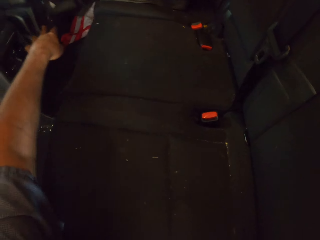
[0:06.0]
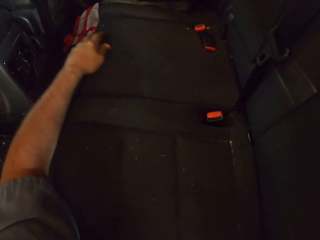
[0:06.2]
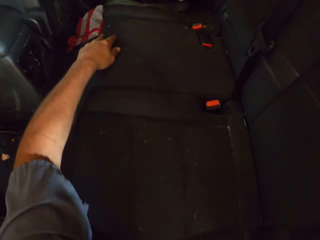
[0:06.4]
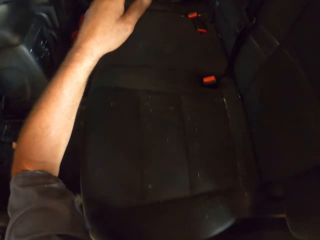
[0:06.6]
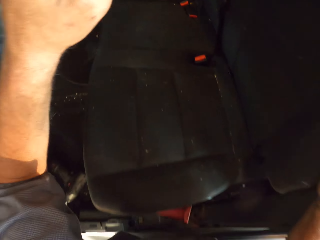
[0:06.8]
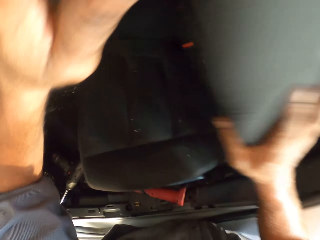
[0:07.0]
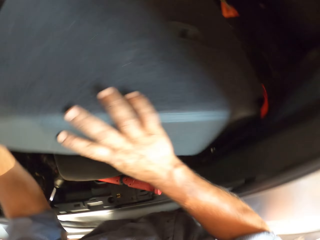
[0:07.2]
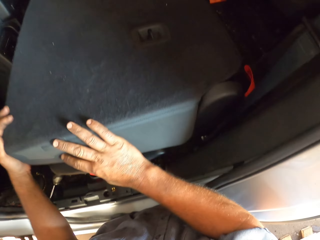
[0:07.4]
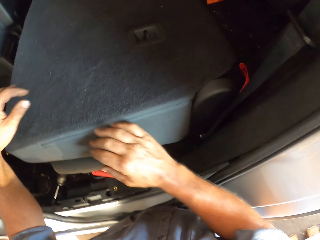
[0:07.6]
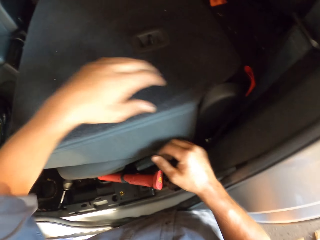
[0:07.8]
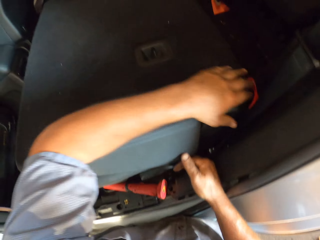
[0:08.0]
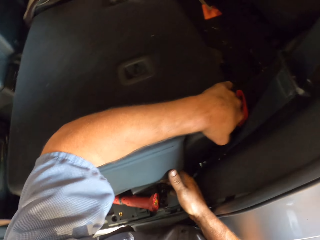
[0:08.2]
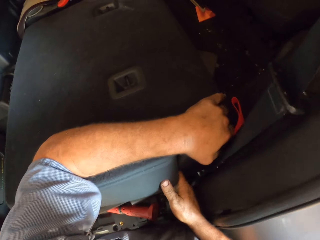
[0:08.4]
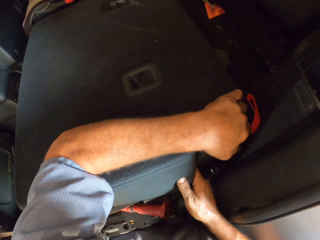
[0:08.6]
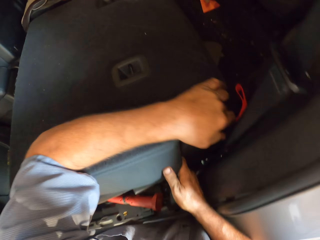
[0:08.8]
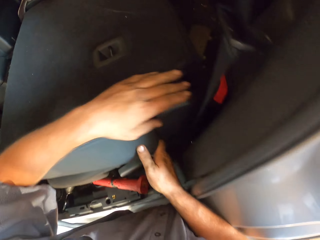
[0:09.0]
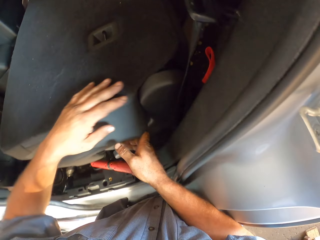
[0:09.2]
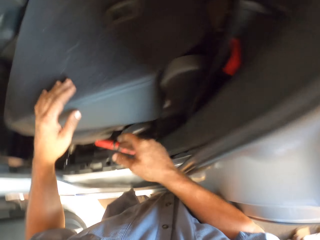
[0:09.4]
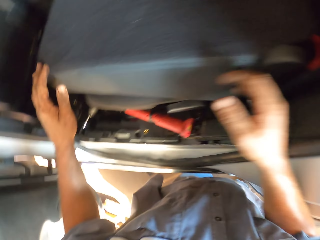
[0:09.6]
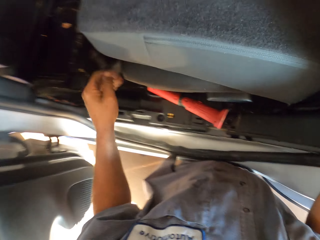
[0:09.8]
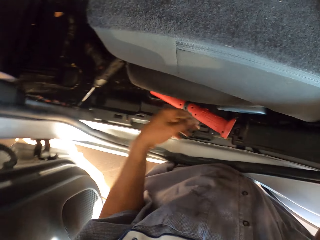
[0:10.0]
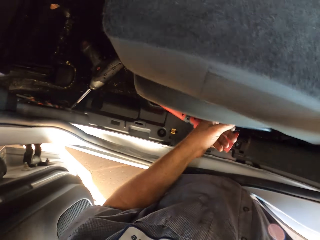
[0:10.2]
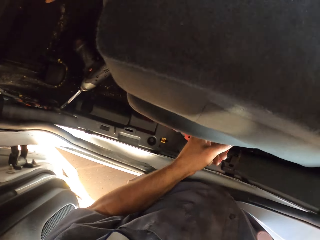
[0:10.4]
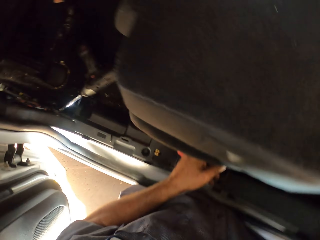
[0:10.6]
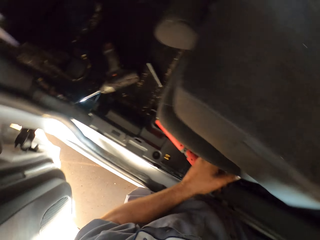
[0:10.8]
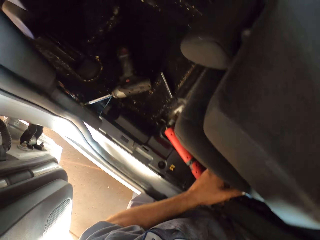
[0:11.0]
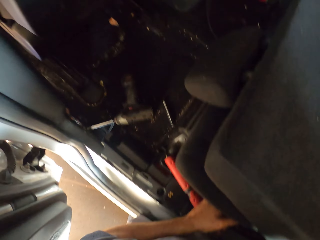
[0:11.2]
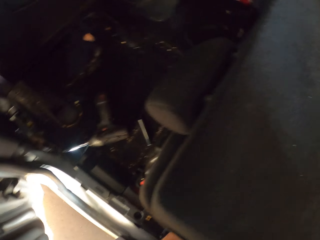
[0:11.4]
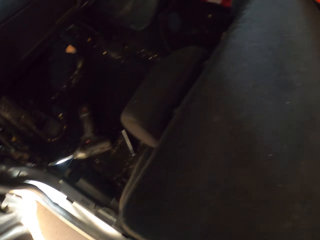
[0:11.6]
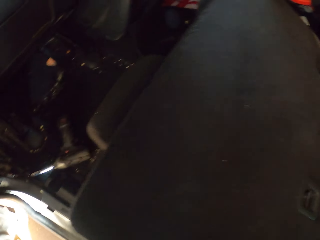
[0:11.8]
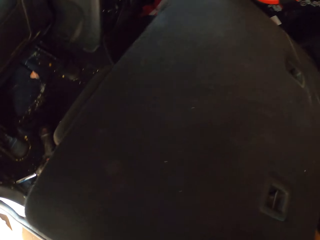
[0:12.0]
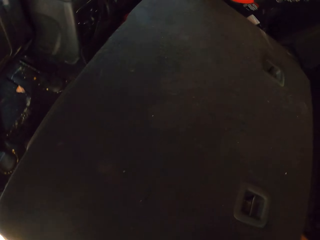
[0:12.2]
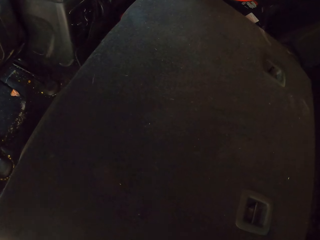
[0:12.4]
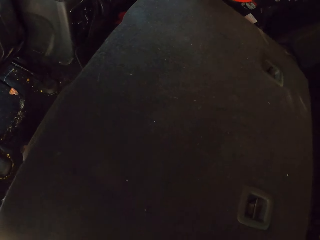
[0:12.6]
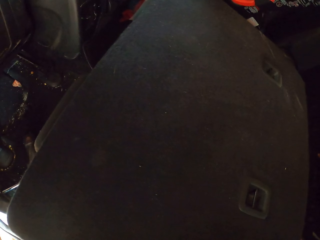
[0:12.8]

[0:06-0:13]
The camera wearer folds back the car seat. They adjust the car backseat.

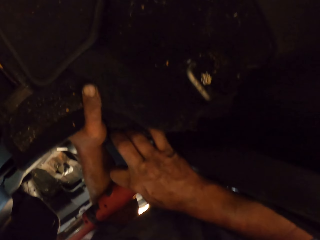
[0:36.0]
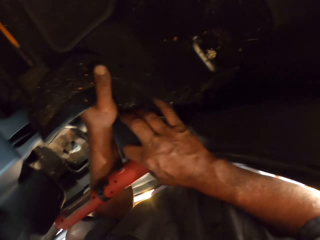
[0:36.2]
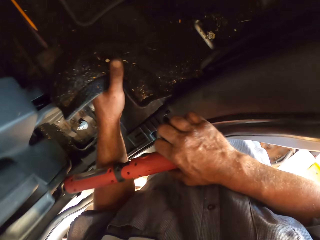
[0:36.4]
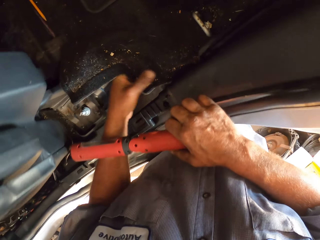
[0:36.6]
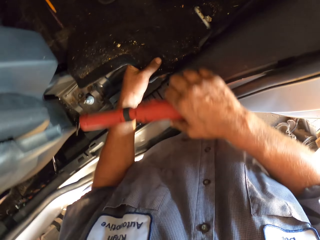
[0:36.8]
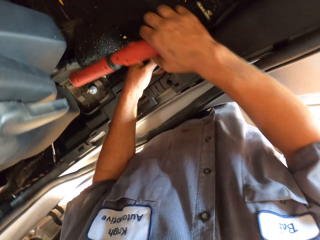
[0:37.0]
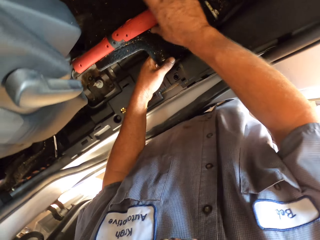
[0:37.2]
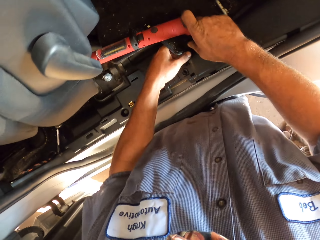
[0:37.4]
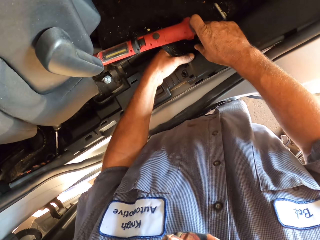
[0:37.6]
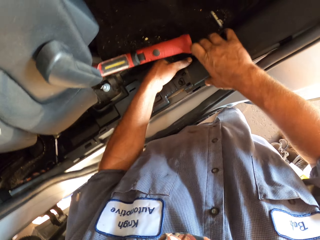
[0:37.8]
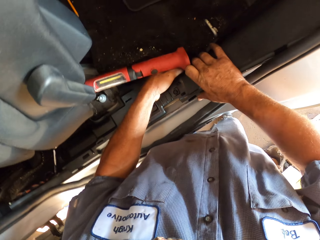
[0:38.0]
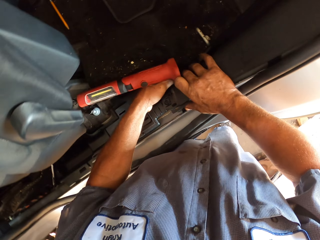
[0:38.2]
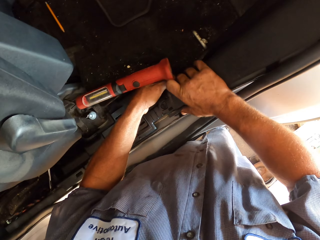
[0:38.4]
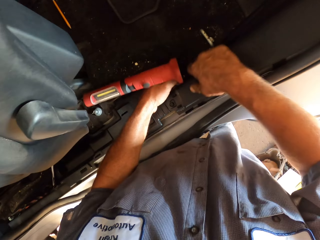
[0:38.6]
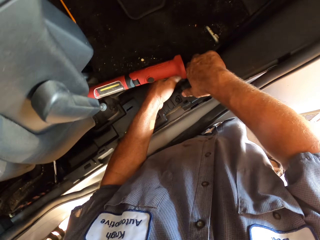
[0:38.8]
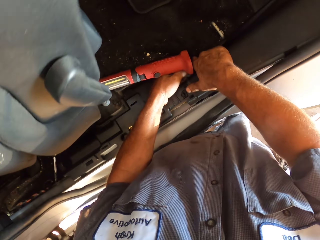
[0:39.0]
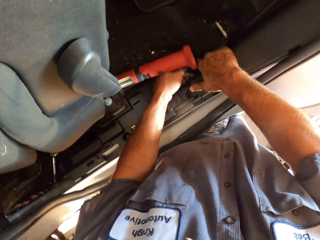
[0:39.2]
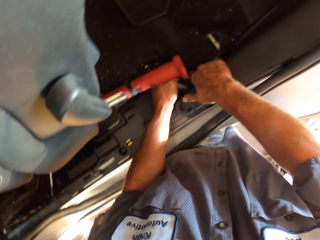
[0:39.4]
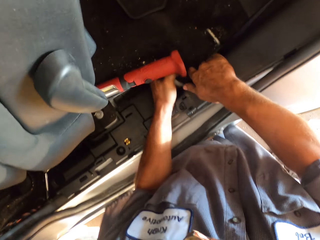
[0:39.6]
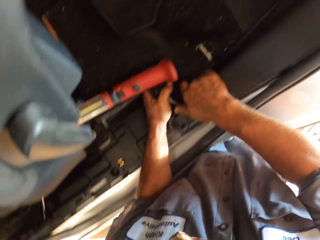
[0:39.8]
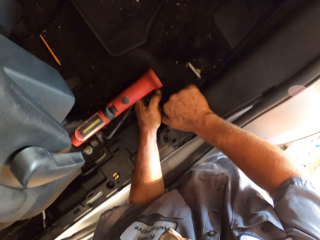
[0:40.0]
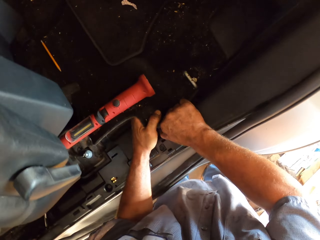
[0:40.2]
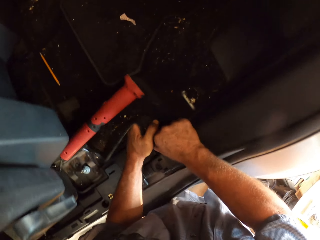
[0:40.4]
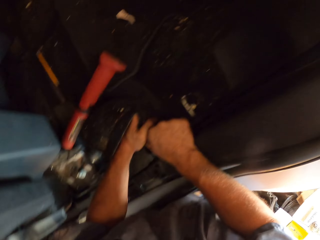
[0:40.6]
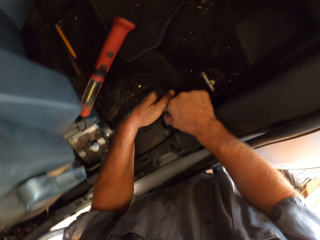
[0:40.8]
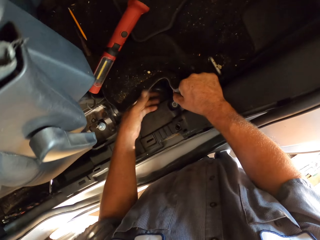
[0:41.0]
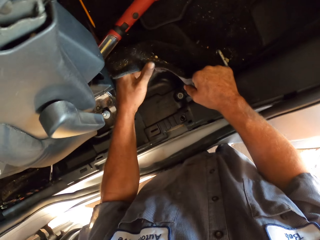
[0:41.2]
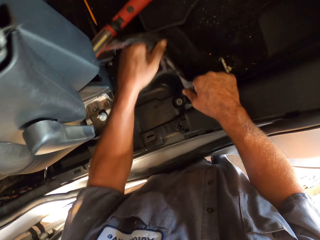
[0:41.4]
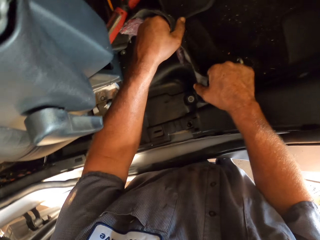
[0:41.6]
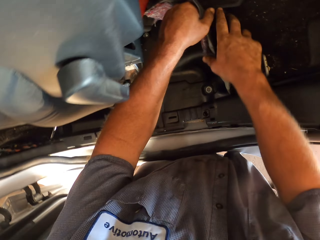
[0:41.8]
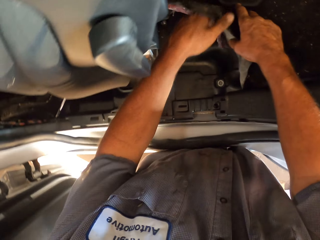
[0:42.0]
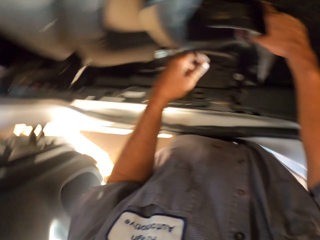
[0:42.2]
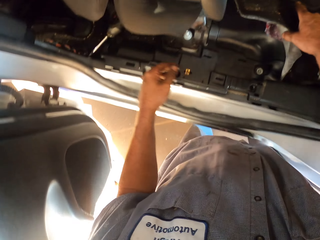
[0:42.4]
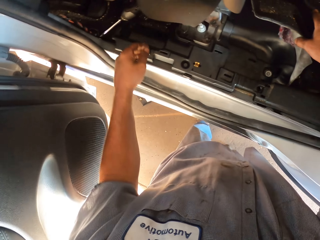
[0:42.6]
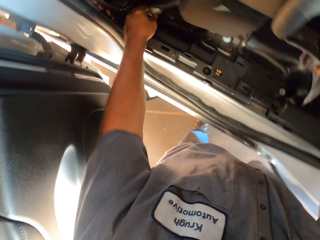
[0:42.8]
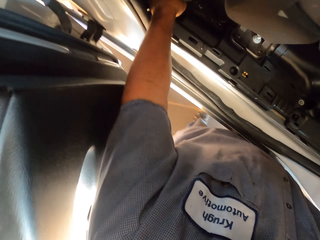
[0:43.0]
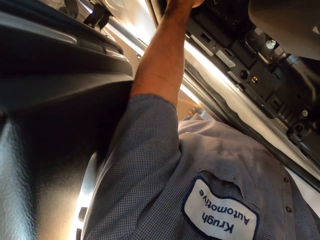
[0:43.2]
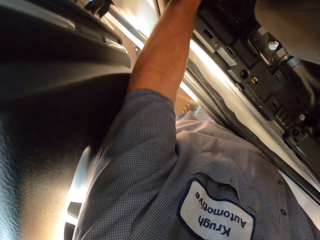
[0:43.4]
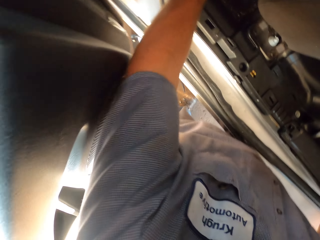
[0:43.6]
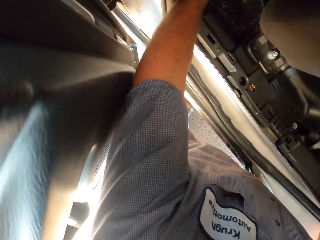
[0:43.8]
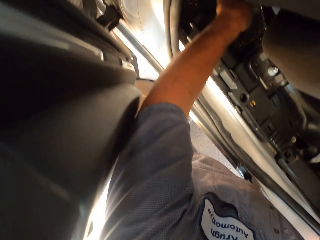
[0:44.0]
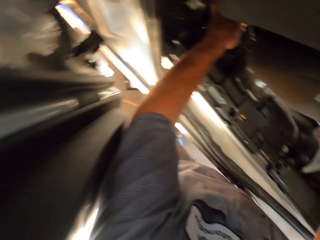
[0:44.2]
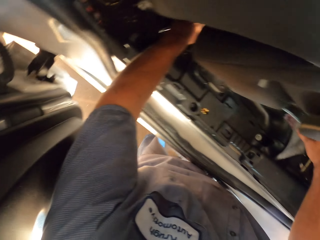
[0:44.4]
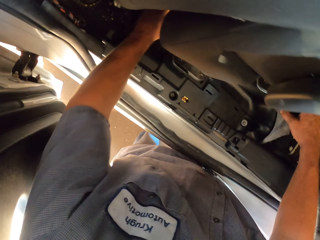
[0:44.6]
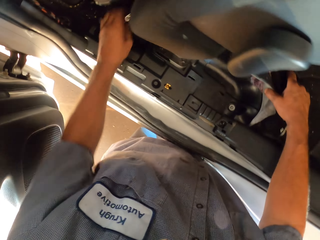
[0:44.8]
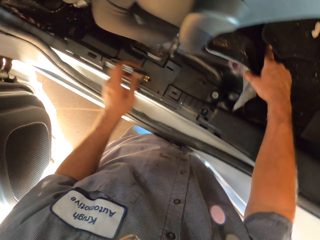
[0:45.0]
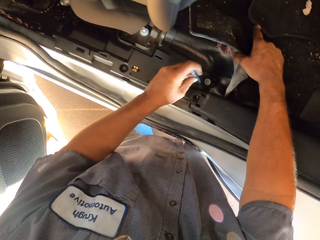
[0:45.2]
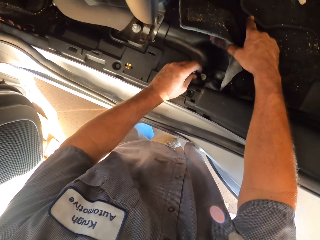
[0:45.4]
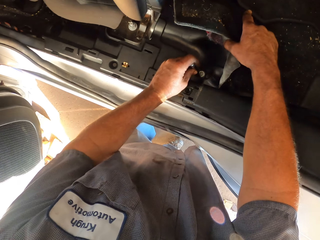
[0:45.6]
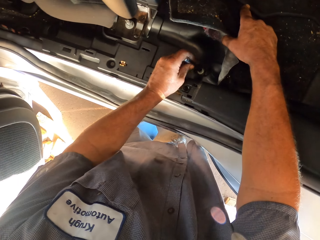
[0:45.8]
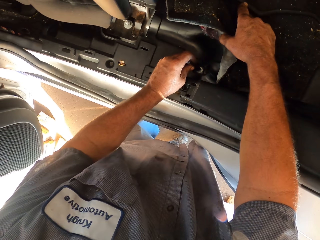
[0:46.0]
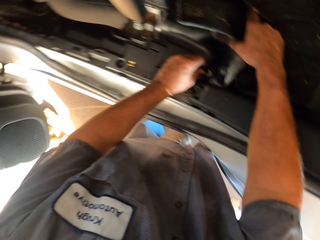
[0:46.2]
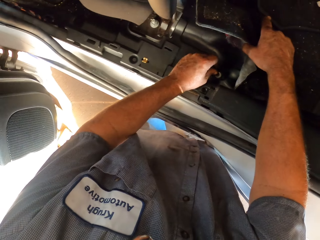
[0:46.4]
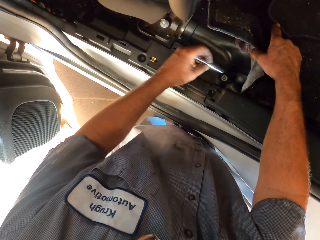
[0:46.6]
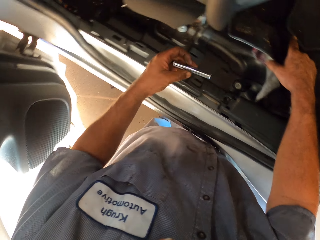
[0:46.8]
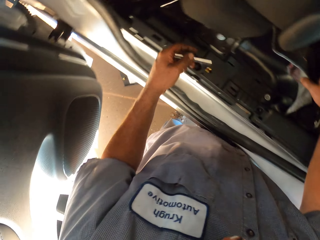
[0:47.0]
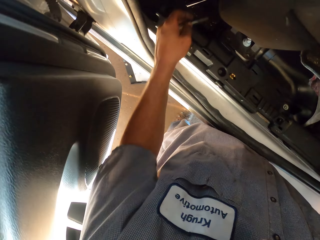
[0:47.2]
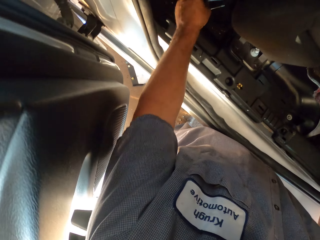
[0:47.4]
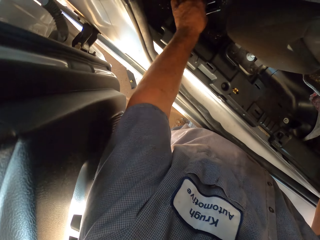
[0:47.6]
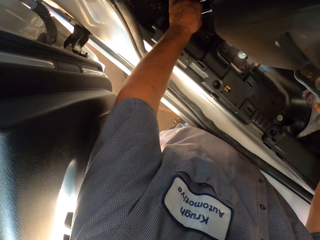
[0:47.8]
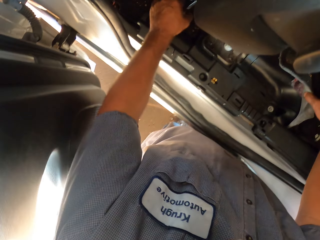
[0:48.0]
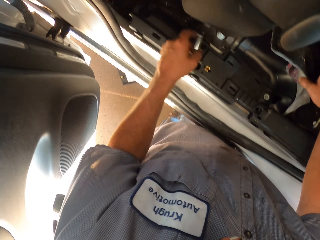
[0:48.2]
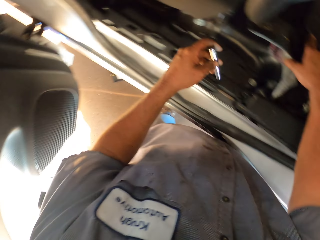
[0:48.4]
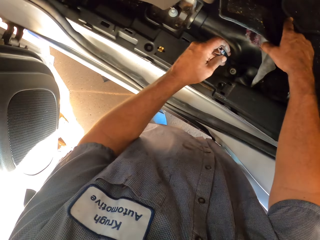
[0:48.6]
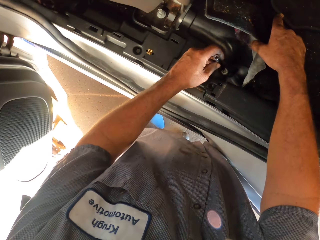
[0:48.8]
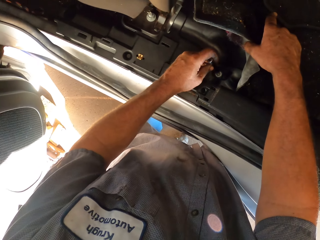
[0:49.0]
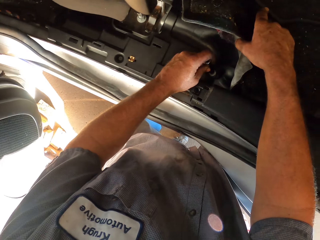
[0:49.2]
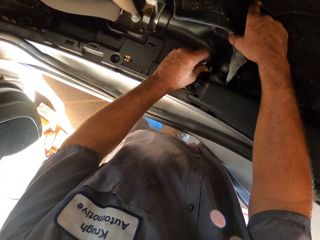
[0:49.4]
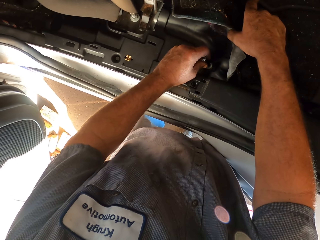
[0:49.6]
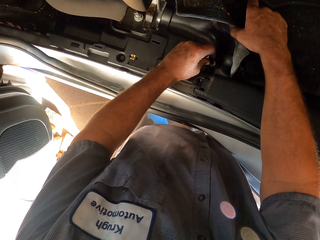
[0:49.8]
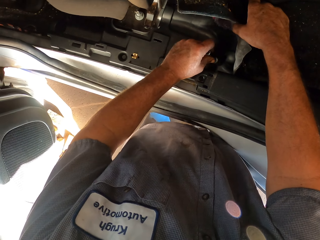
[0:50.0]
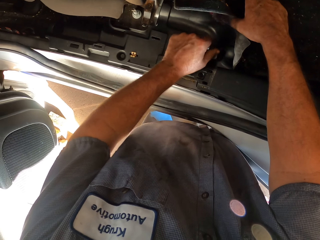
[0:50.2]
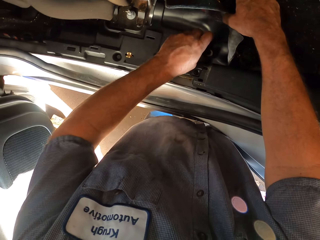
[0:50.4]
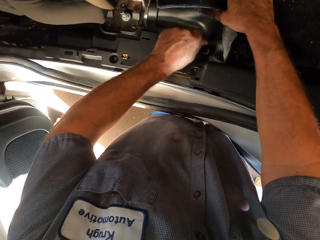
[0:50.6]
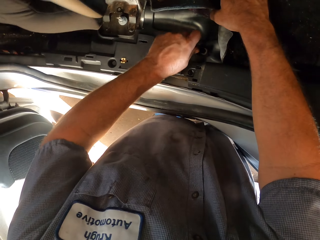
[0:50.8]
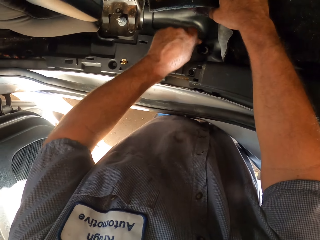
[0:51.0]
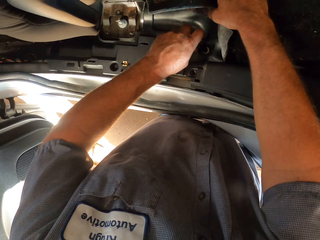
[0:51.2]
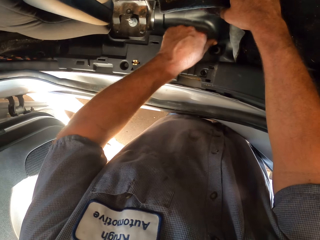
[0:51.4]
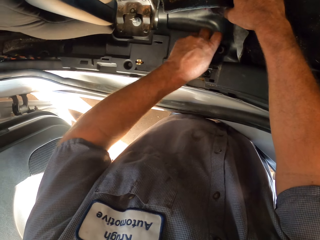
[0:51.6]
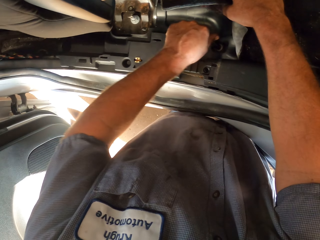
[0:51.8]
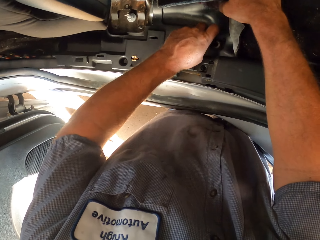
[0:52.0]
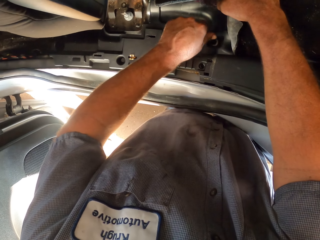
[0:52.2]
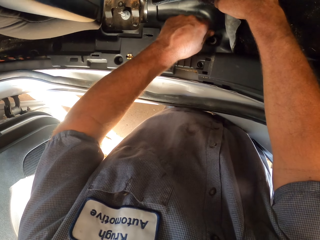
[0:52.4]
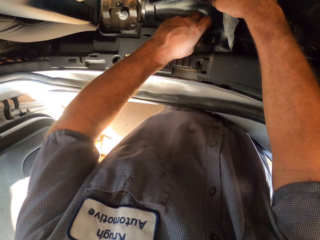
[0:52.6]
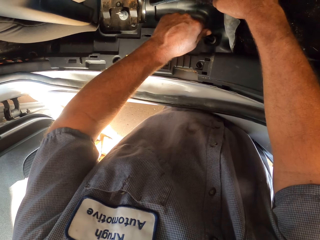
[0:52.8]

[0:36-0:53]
The camera wearer places something on the mat. They pull the mat with both hands. They pick up a metal bar. They insert the metal bar on something. They place the metal bar in the car. They pick up the metal bar. They insert the metal bar on something. They unscrew a bolt. They fix the metal bar on something.
